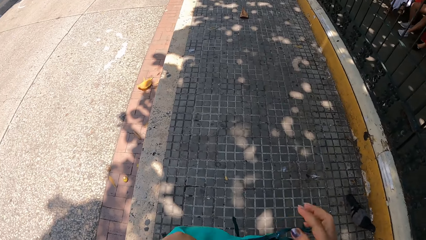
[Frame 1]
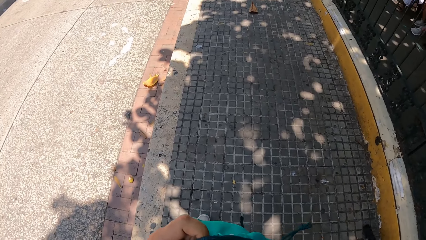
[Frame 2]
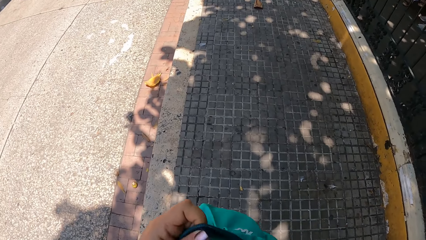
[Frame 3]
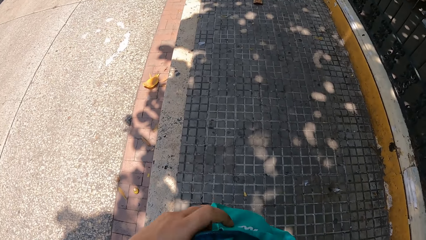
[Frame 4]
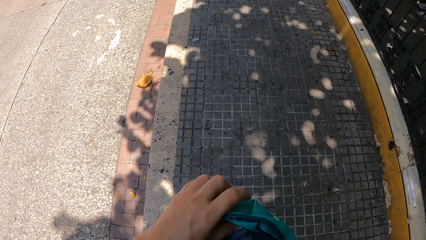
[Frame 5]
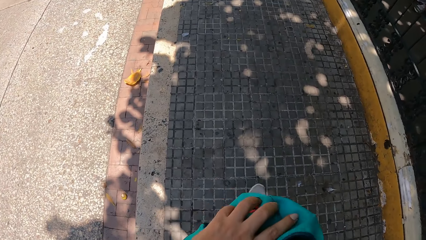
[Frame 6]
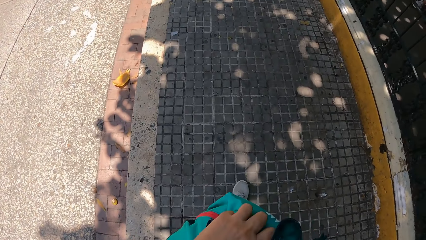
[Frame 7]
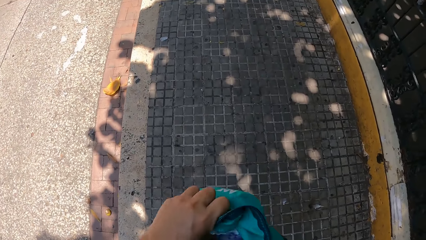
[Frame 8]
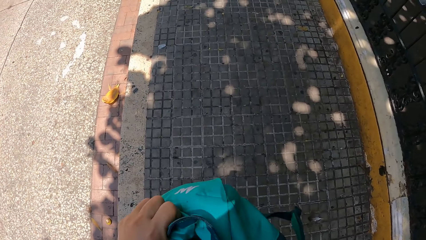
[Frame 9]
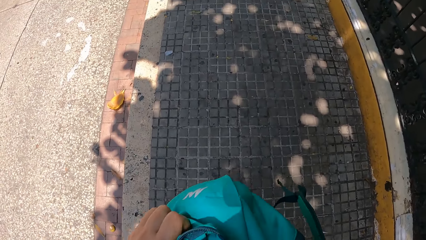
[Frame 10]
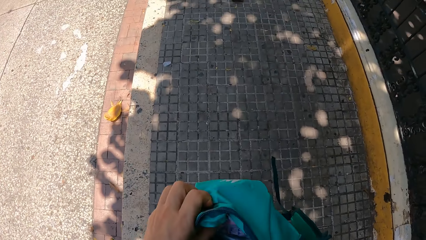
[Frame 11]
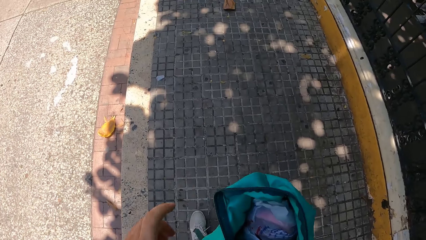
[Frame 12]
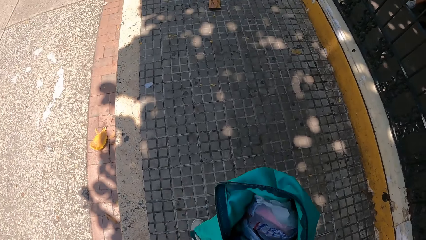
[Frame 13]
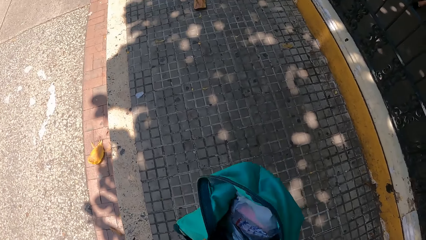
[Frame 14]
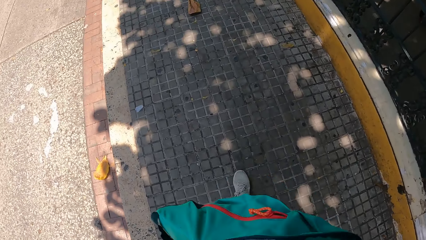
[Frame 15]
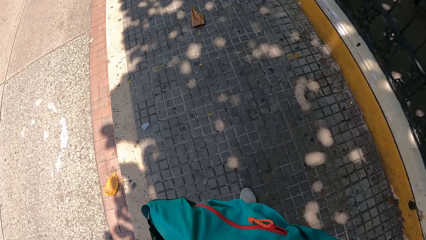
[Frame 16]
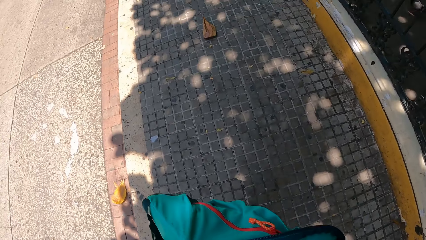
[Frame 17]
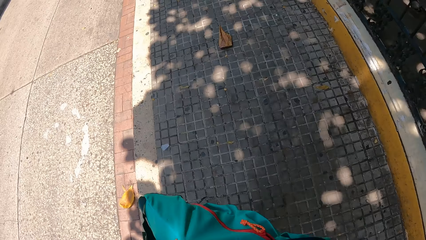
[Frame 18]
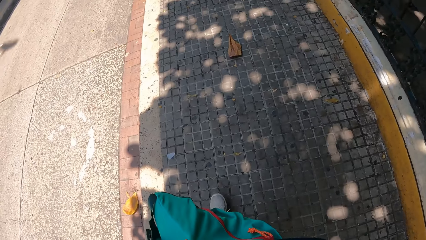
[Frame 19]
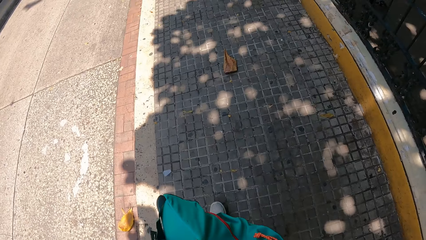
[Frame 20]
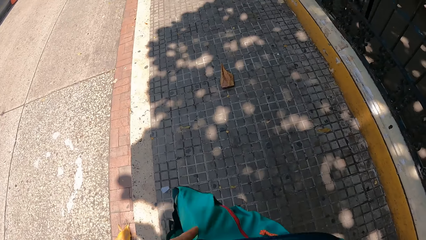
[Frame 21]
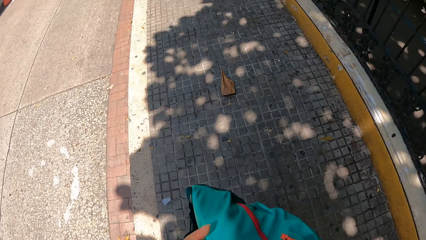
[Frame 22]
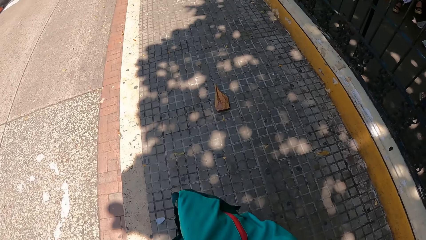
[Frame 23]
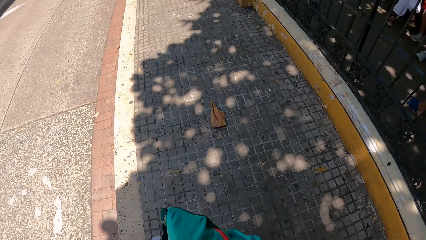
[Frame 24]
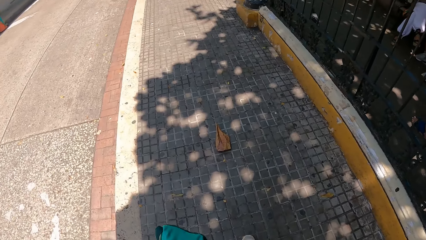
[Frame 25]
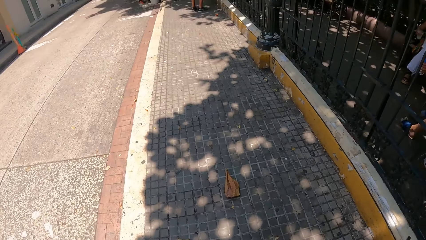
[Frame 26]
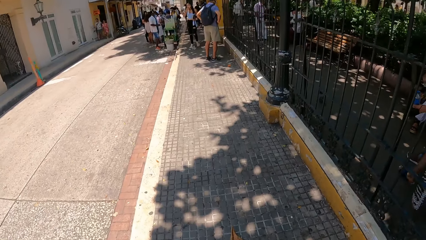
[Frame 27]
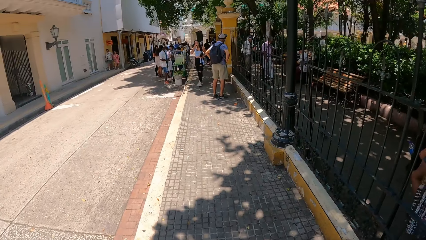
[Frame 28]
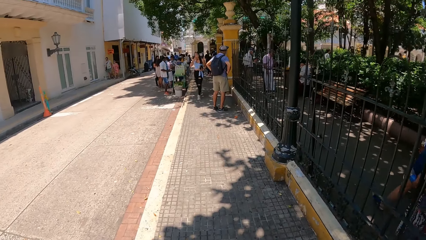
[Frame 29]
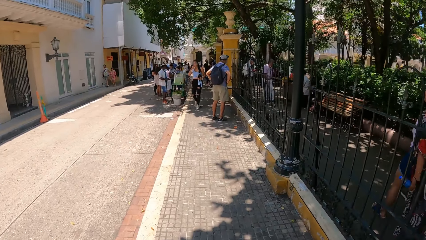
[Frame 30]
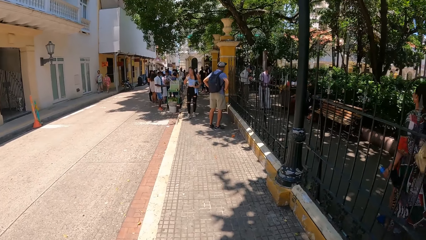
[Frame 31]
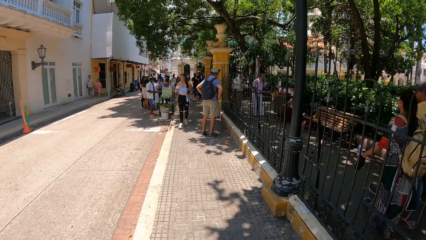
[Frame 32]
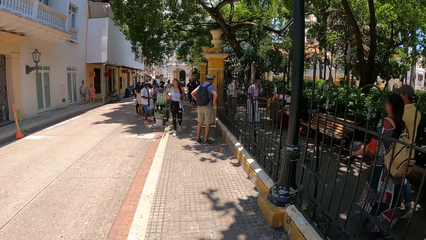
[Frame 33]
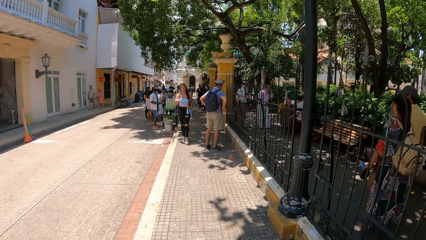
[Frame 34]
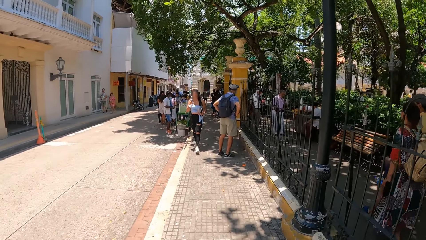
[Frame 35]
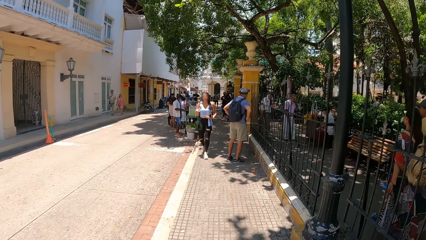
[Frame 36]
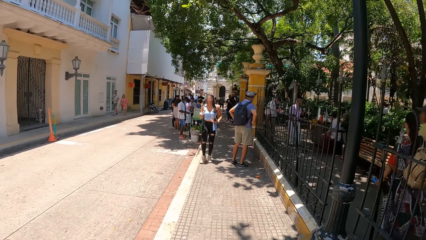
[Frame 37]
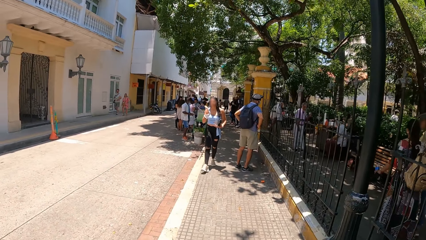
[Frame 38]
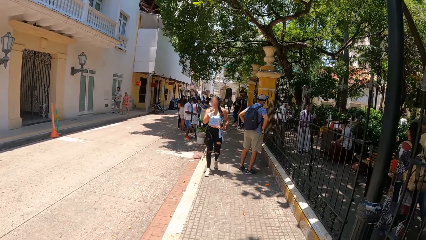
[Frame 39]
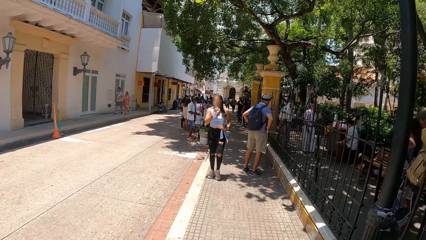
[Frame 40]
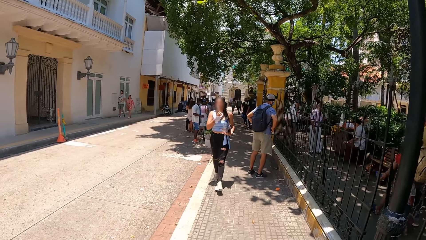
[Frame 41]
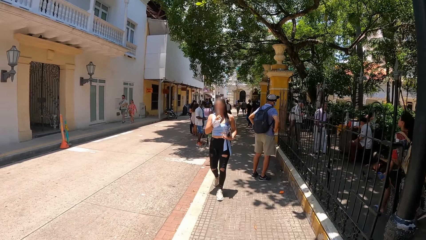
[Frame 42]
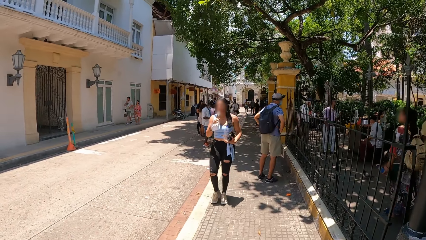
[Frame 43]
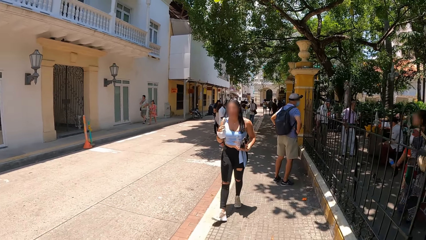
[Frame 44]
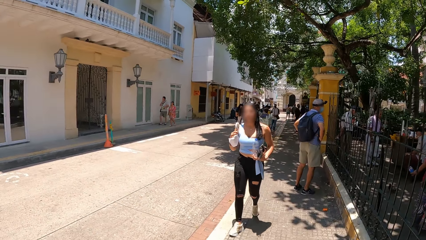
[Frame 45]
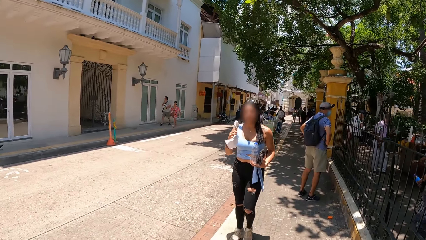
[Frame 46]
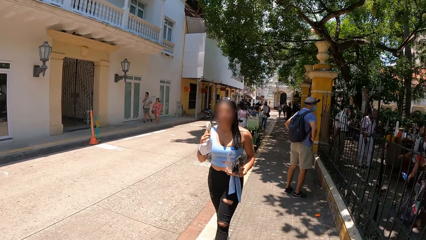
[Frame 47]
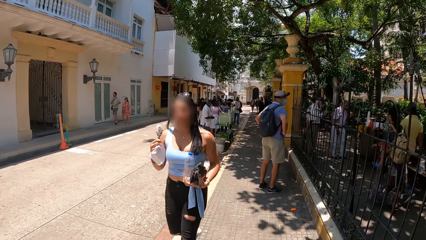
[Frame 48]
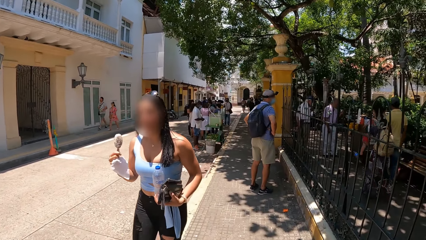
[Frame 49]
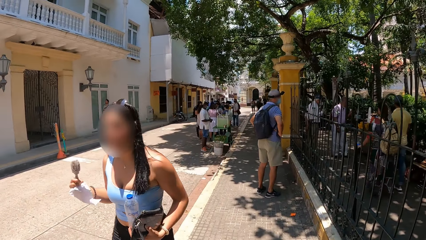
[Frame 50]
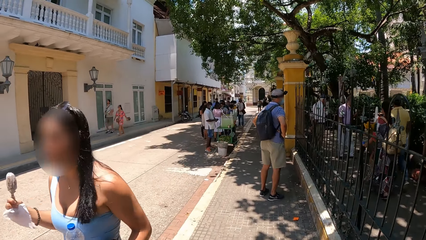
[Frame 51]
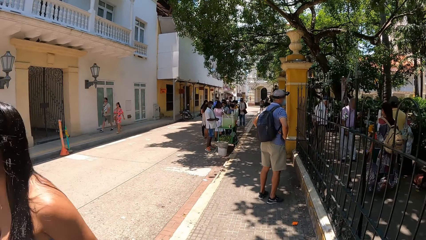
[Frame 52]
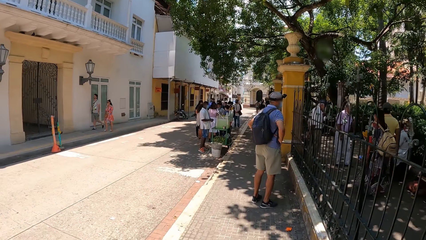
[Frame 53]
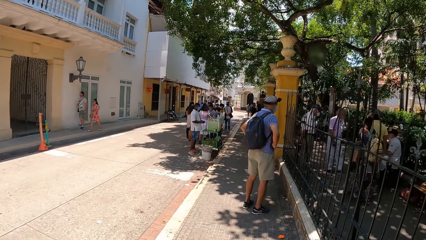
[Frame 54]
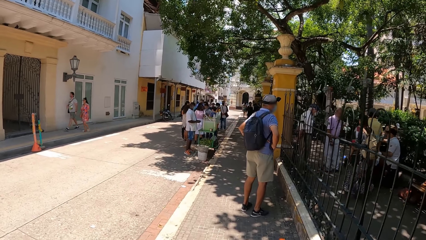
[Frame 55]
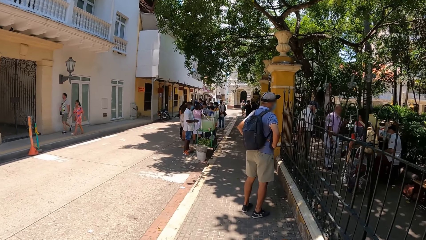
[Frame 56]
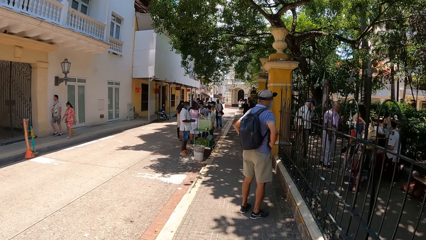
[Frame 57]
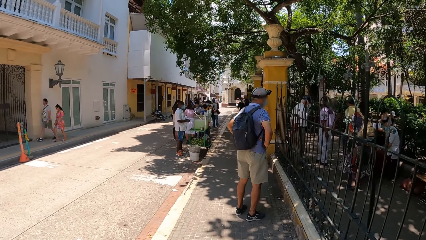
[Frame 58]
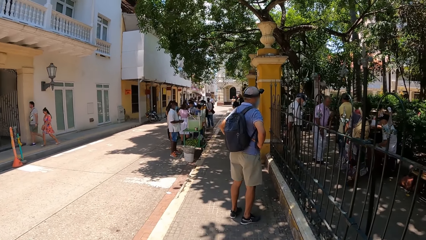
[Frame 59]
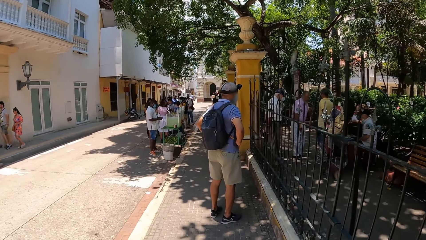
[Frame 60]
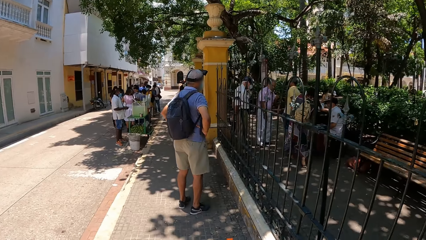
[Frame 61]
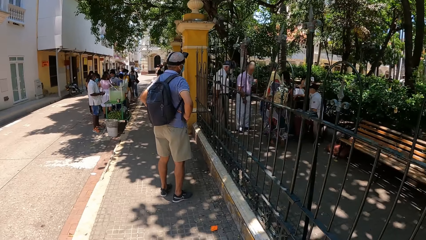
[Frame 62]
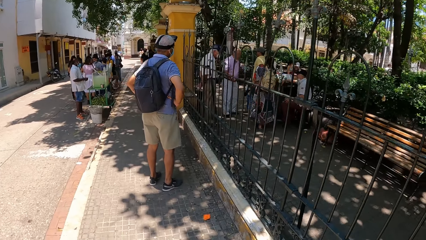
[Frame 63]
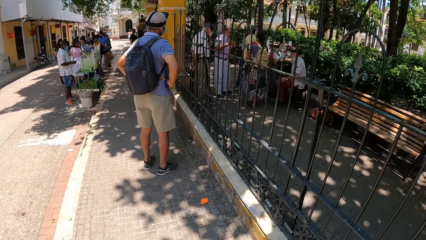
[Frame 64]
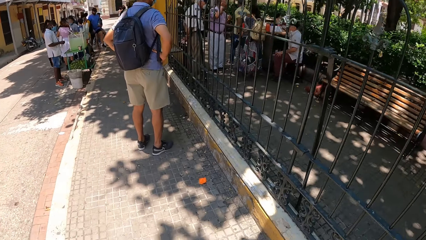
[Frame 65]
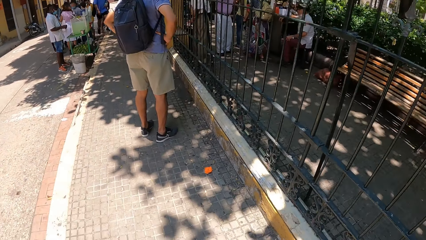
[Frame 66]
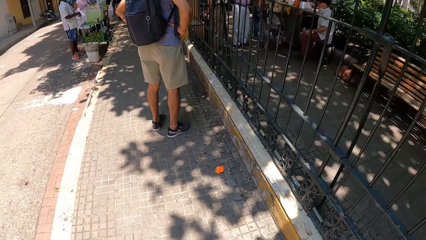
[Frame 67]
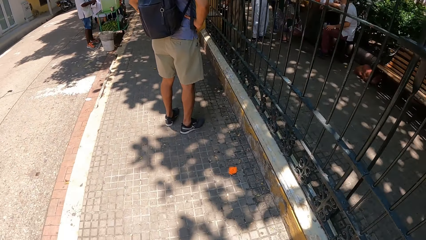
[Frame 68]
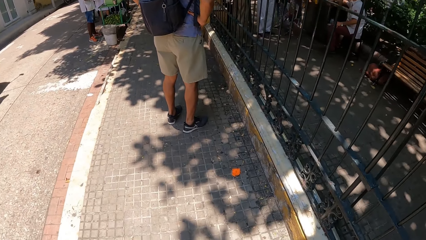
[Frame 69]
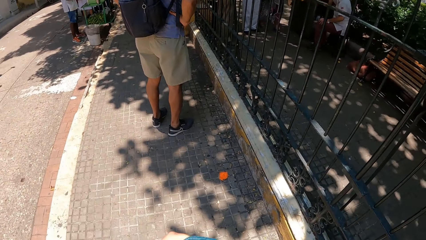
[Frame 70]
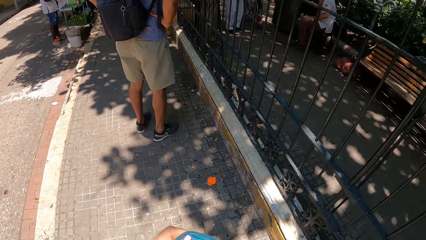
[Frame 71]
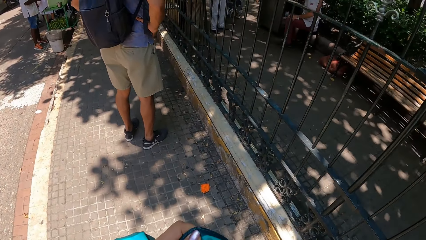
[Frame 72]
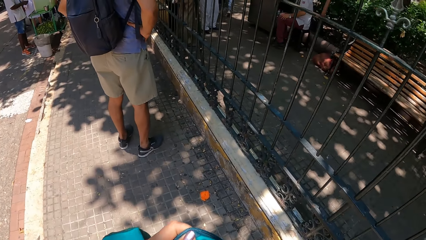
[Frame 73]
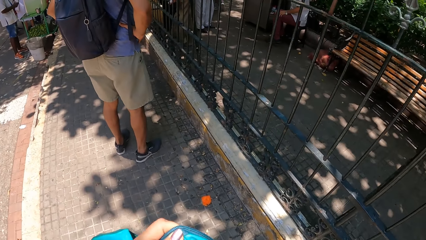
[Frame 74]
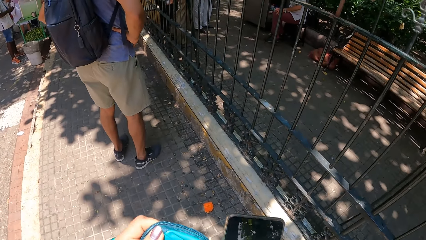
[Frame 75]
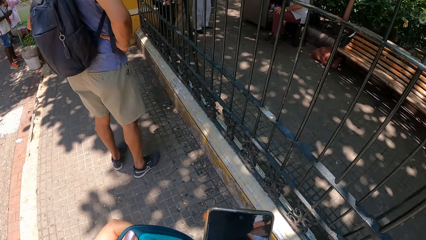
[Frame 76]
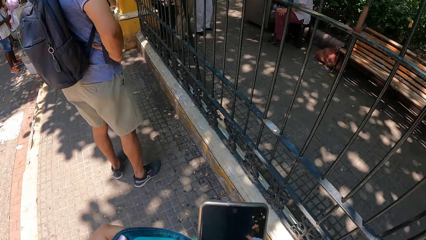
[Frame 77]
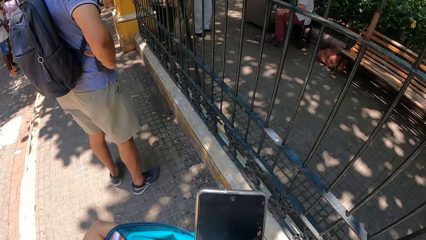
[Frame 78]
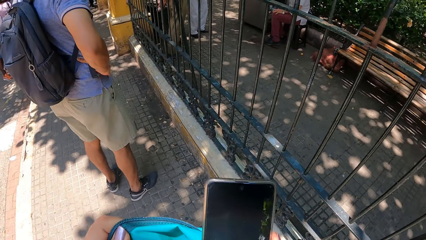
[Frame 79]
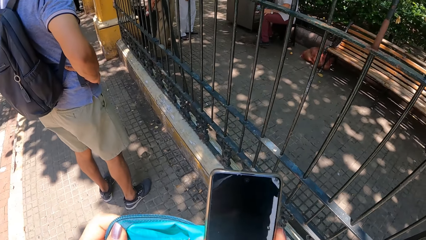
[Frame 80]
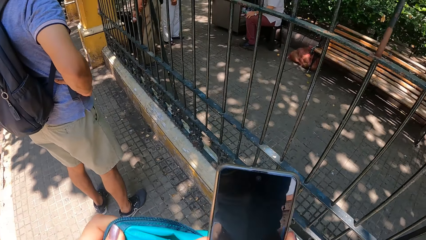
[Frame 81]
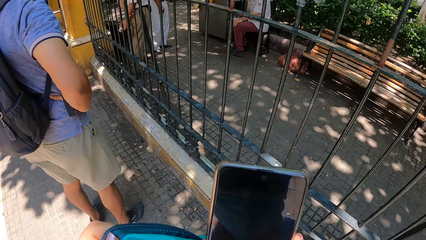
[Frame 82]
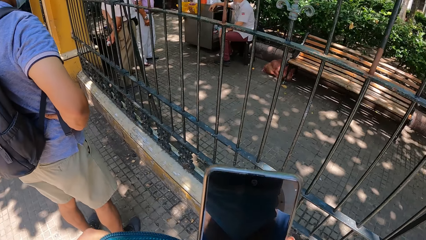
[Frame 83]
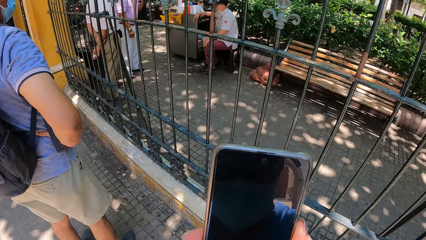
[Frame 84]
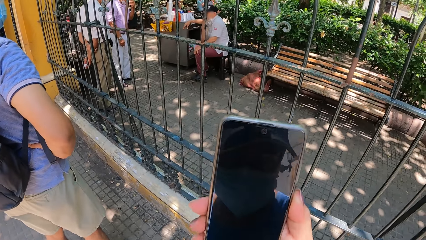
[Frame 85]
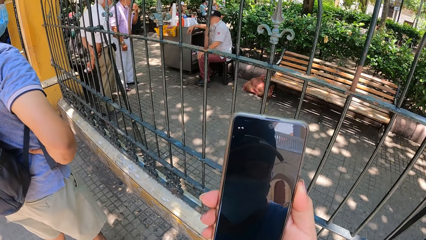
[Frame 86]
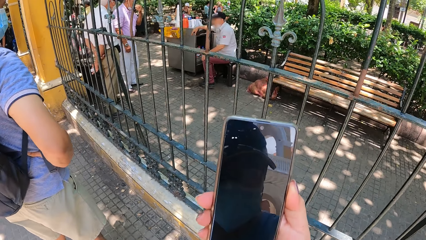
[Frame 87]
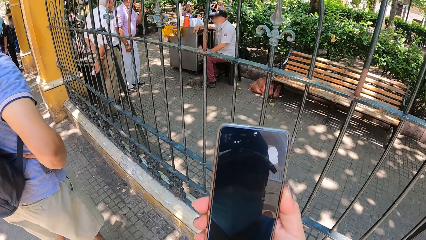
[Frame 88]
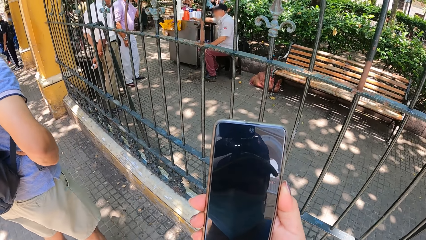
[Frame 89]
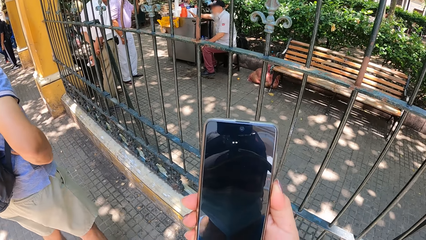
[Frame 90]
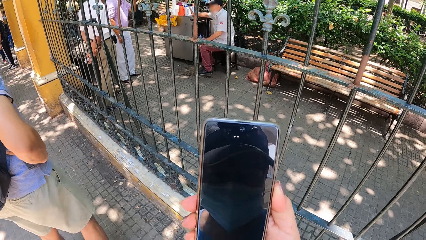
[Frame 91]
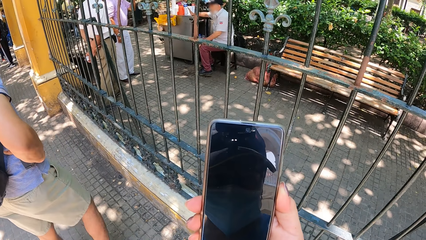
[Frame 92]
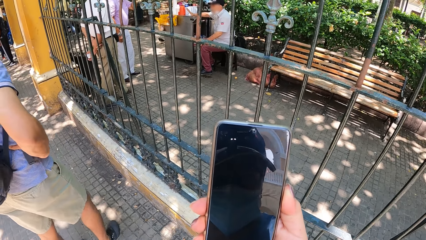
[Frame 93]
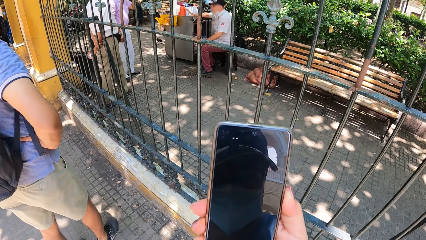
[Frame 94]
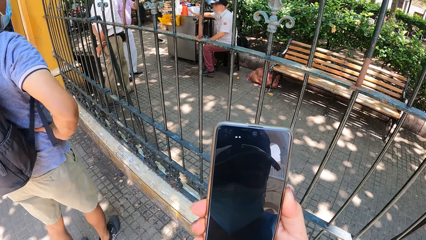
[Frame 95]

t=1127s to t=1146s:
The camera wearer walks along the road. They move around. They hold the bag. They close the bag. They walk along the road. They look at the phone. They hold the phone.
